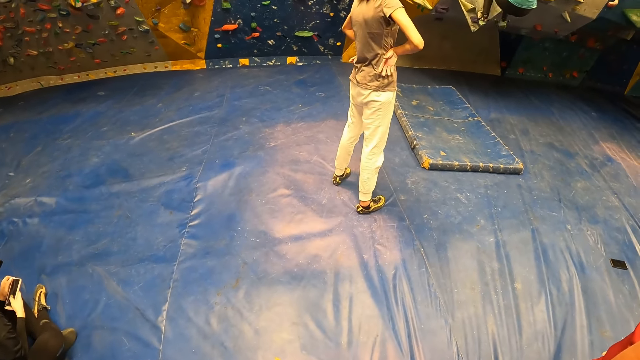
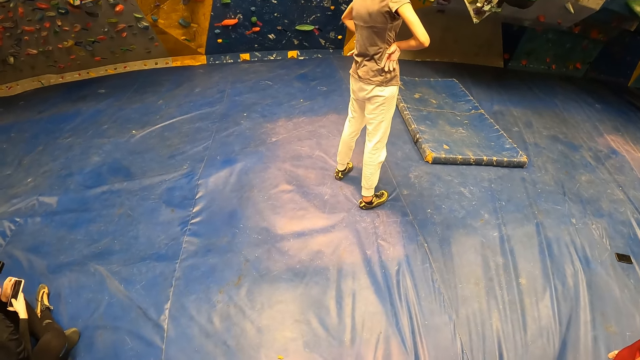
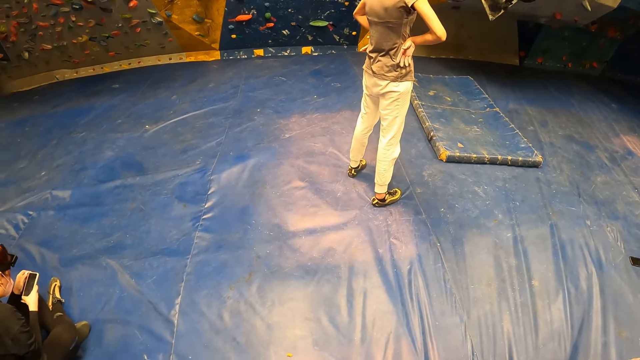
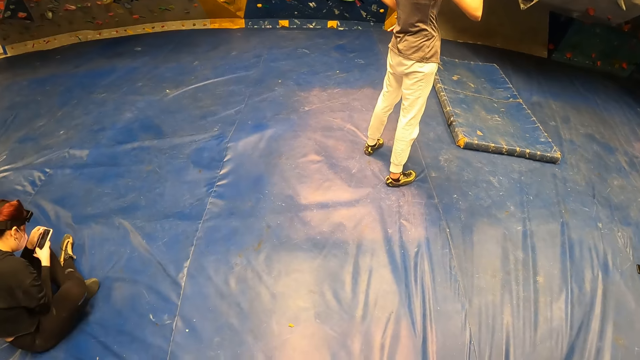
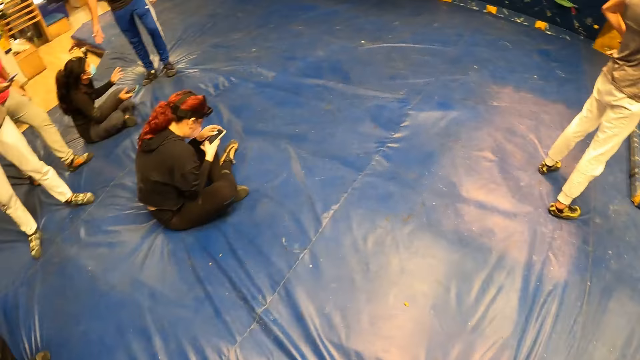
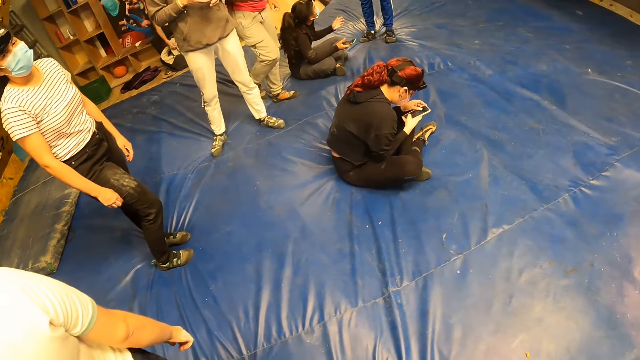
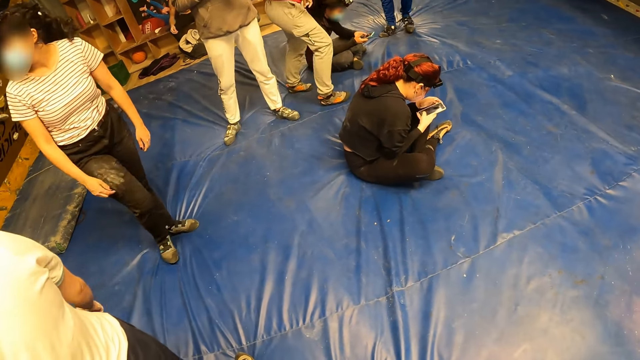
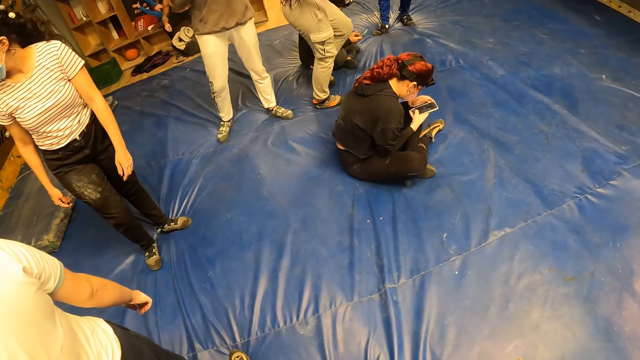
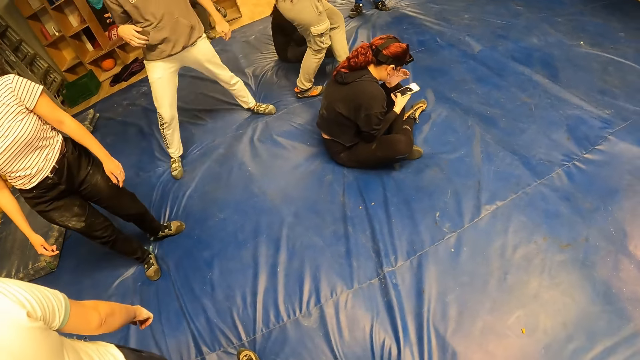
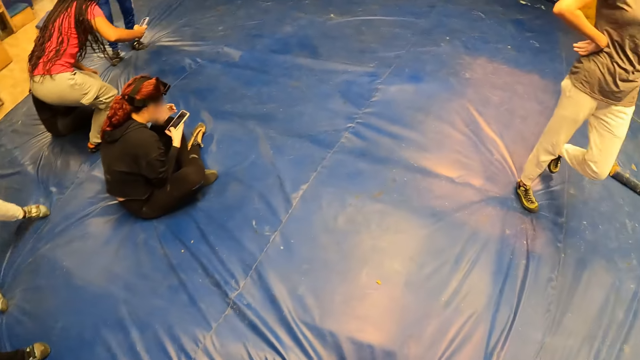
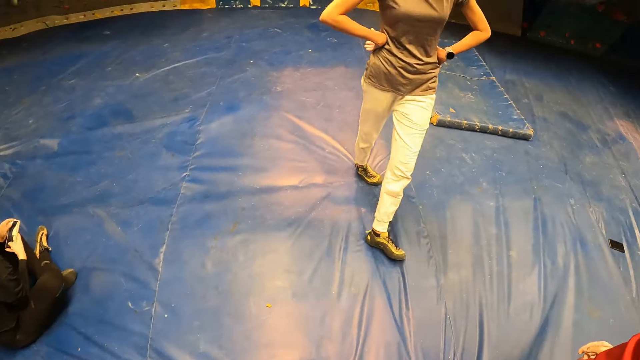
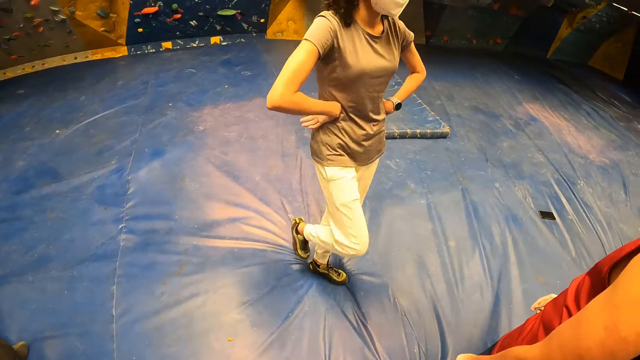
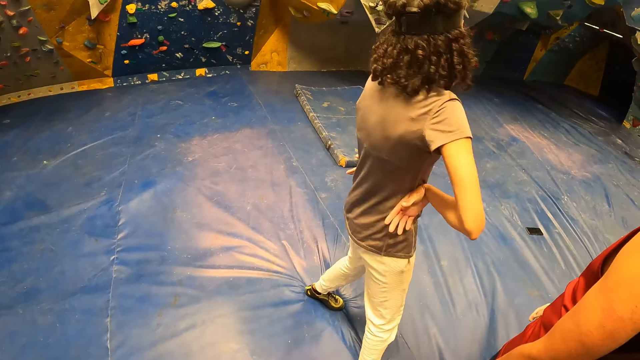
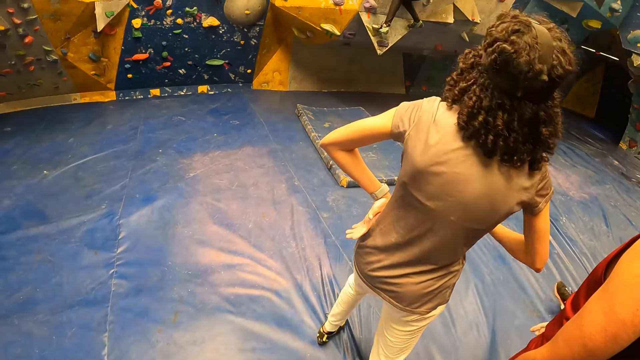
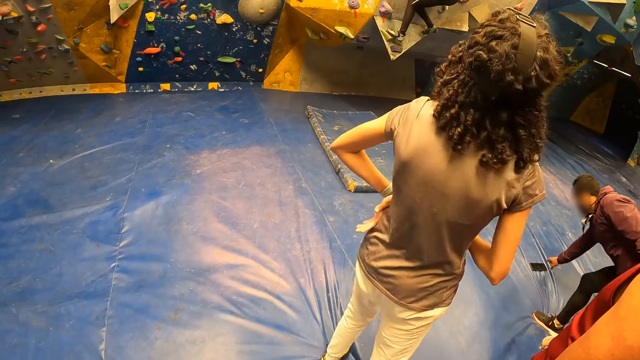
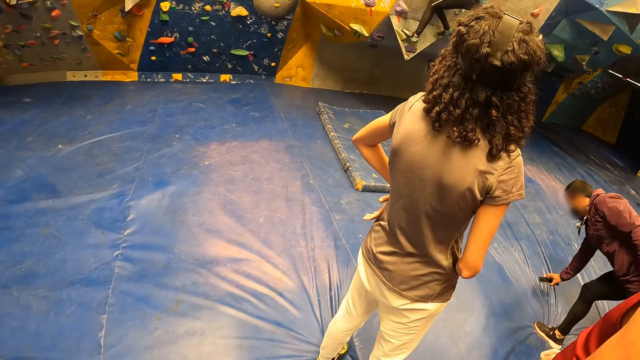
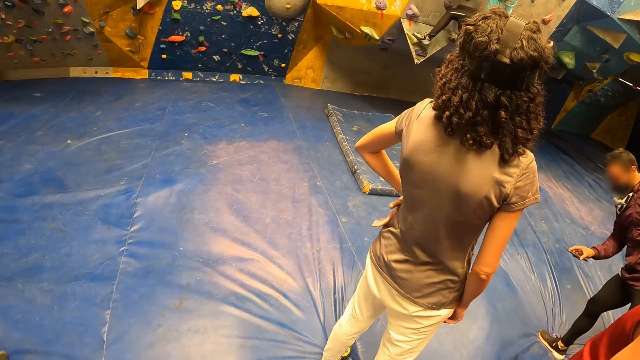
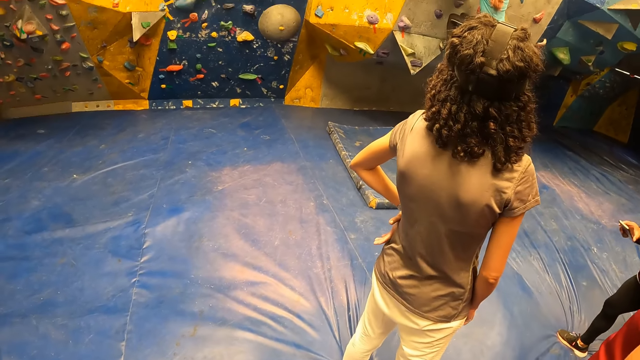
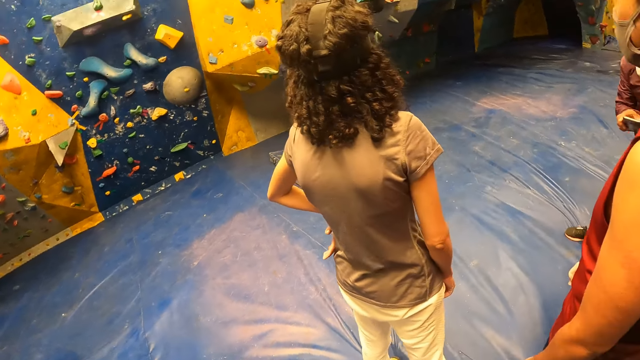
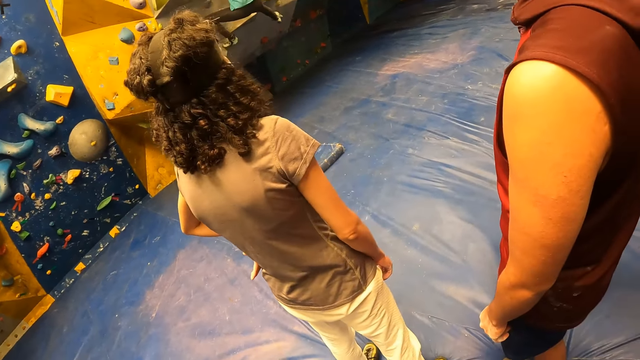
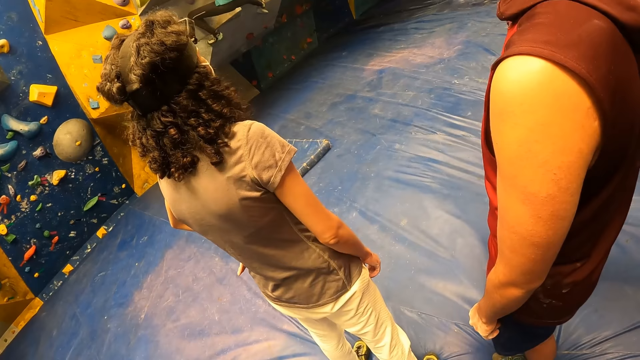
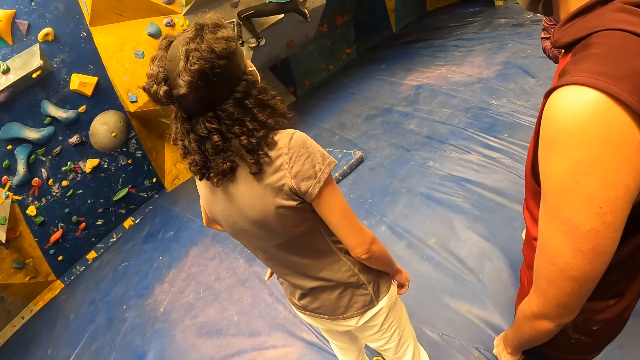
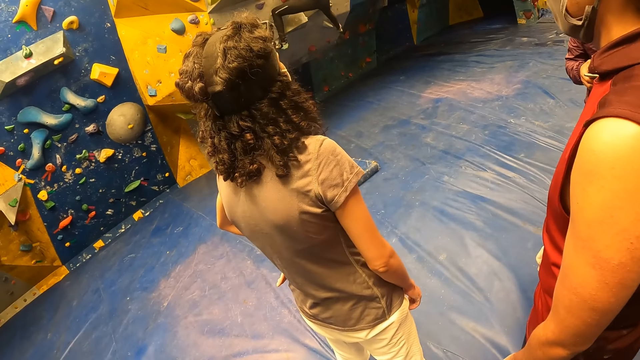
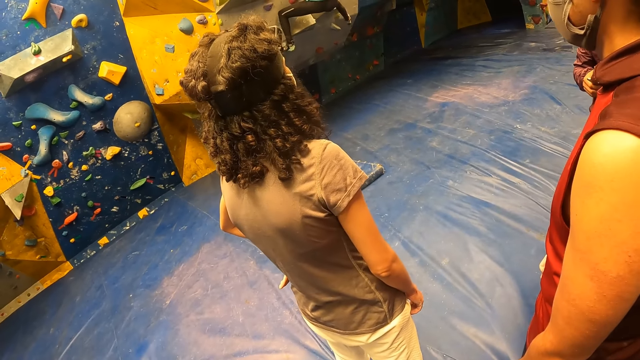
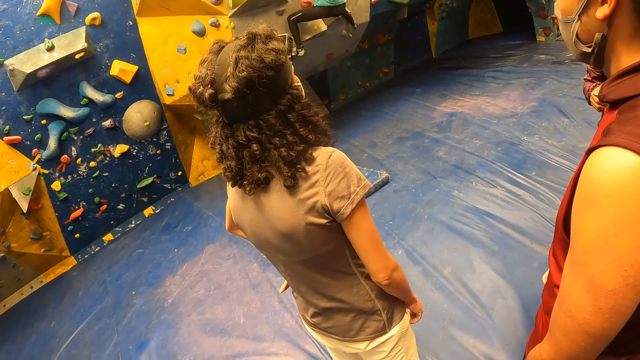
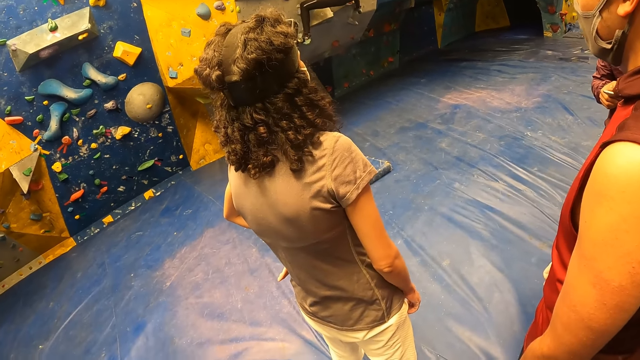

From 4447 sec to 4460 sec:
The camera wearer looks around. They look around repeatedly.

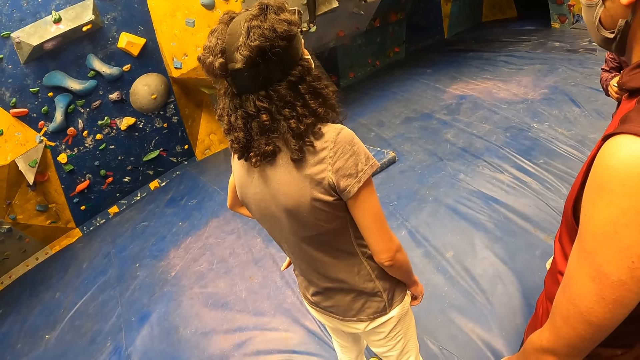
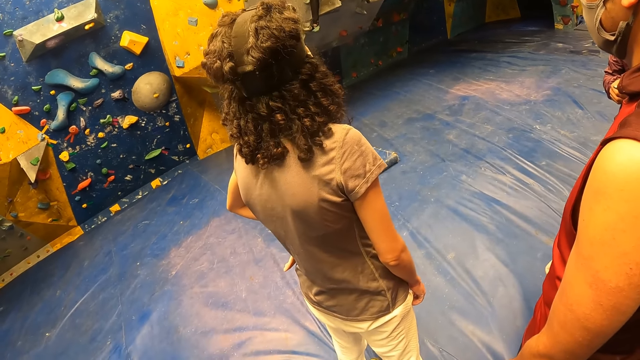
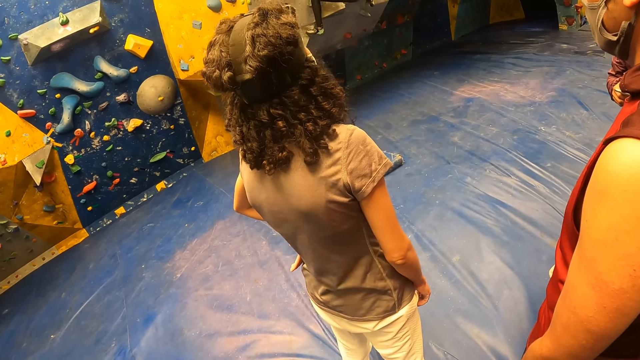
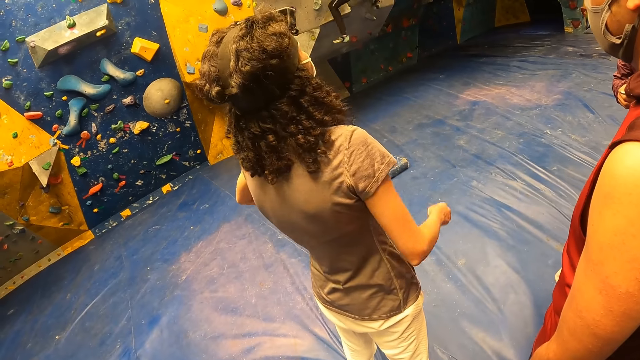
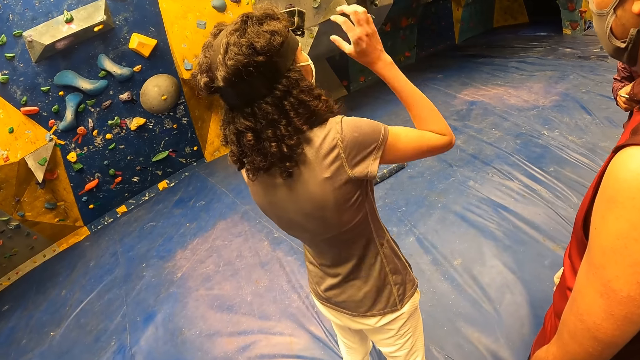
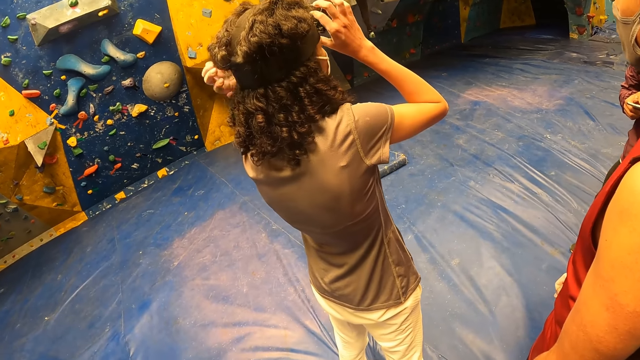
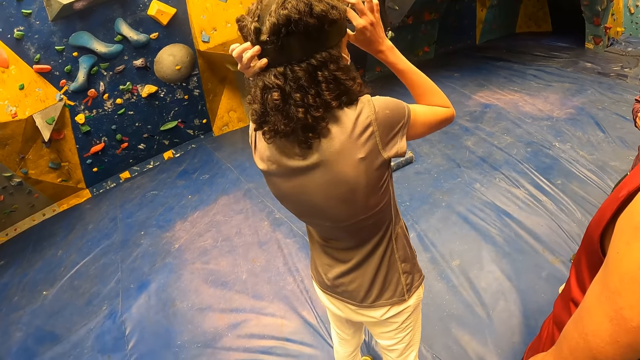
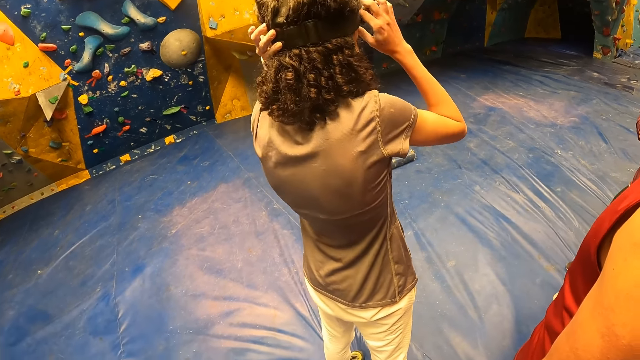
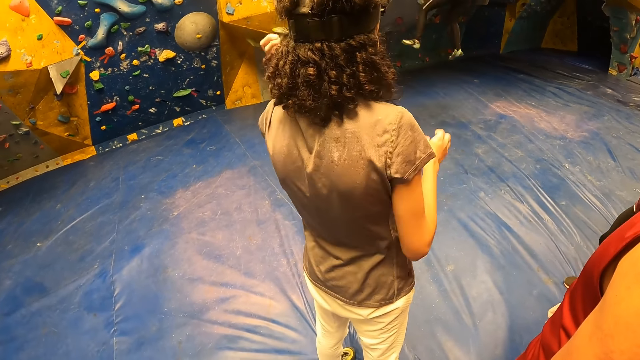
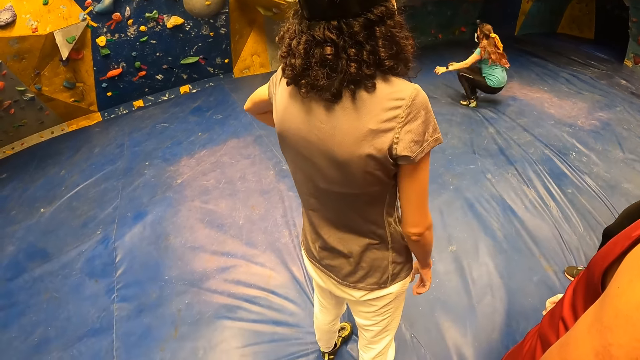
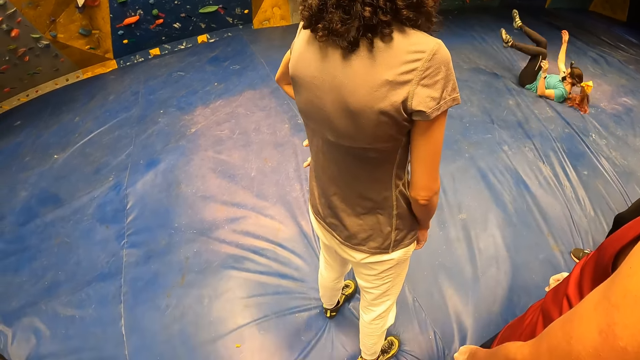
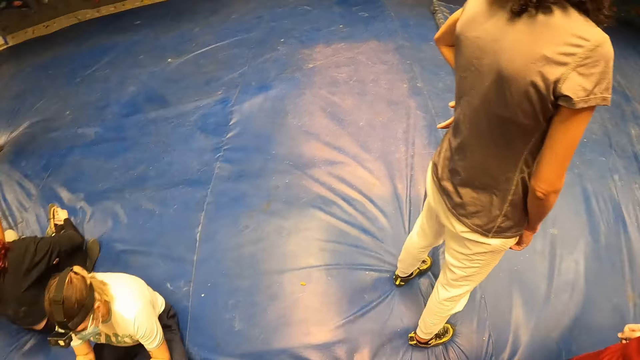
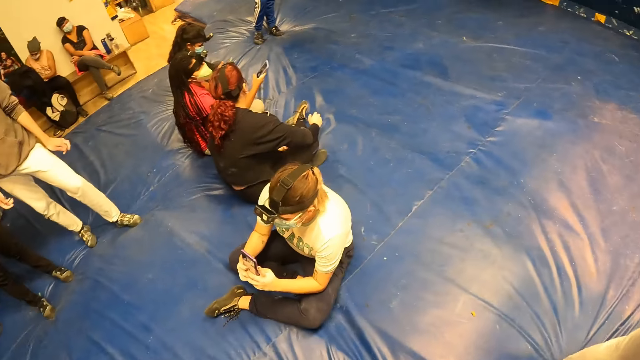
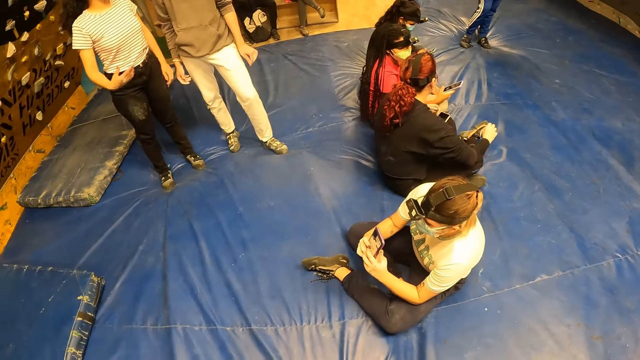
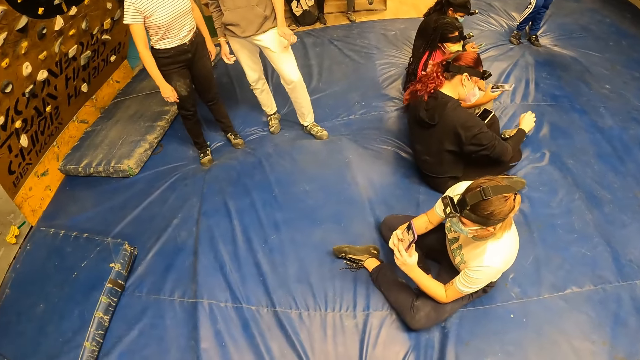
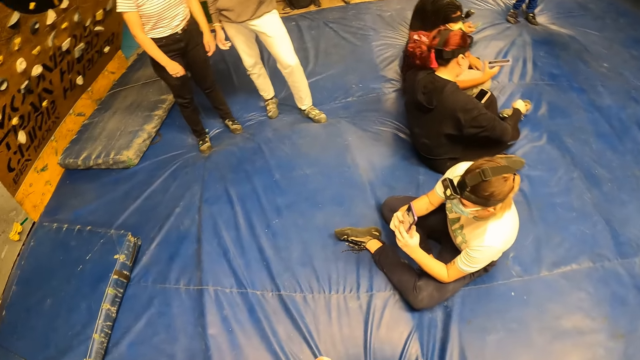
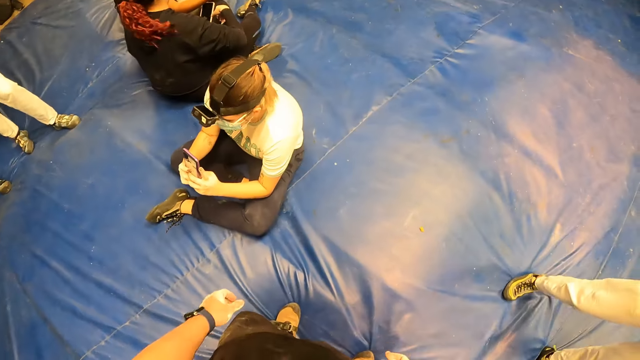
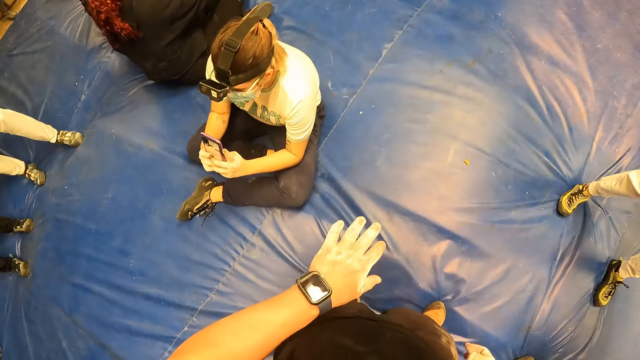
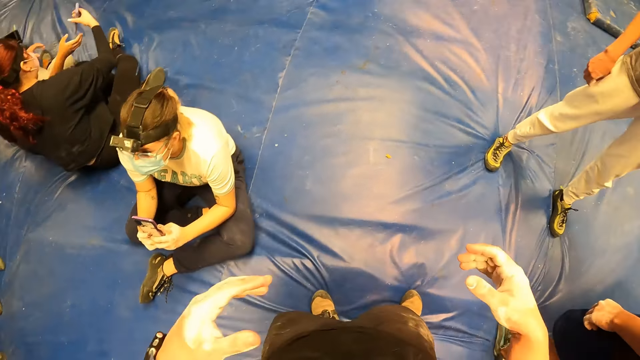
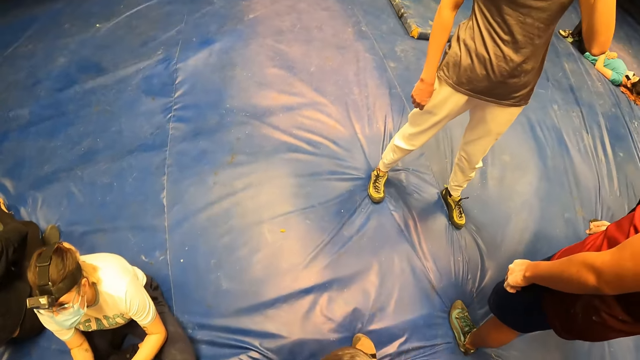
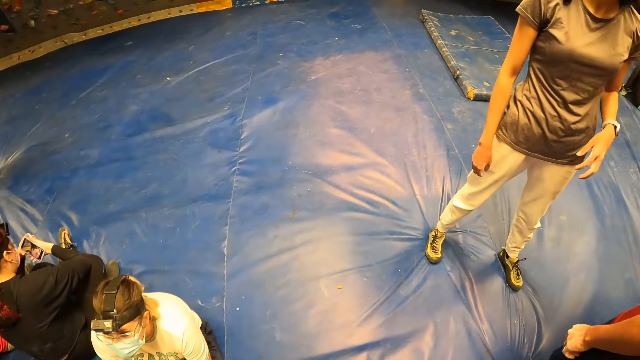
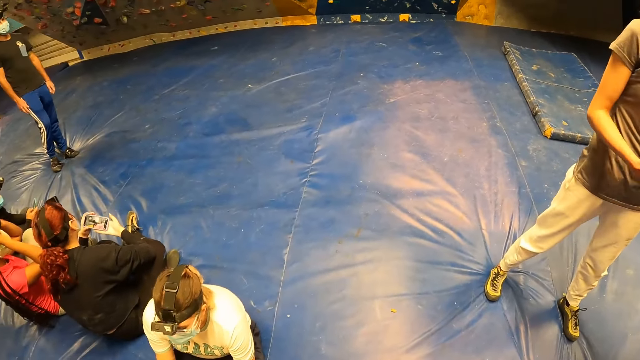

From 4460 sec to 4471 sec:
The woman adjusts the camera on her head with both hands. Another woman jumps from the bouldering wall to the crash pad. The camera wearer looks around. He looks around repeatedly. He moves his hand and looks at the watch on his left wrist. He looks at both hands and moves his hands. He looks around.
